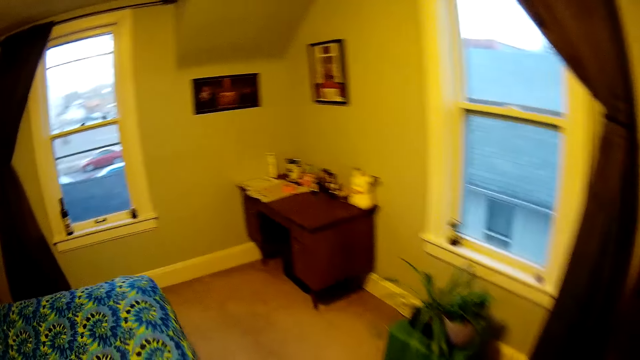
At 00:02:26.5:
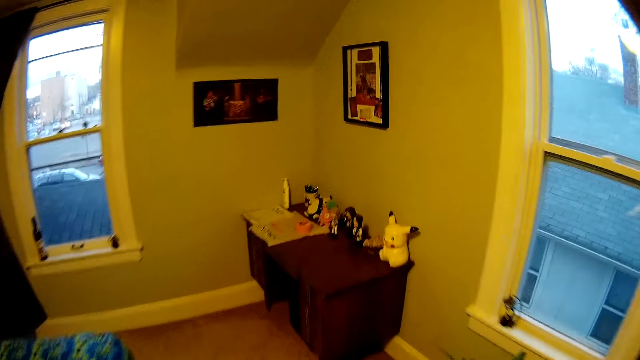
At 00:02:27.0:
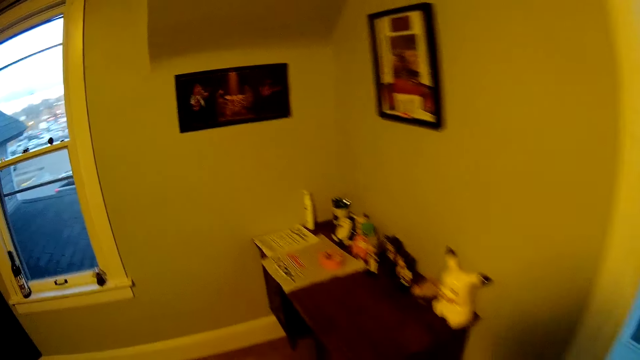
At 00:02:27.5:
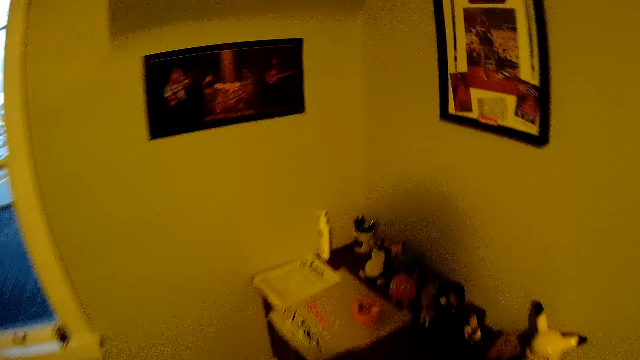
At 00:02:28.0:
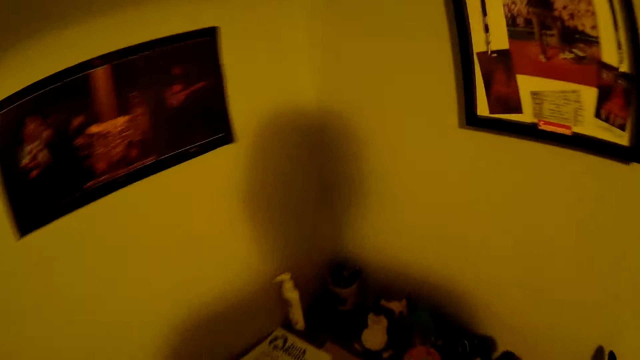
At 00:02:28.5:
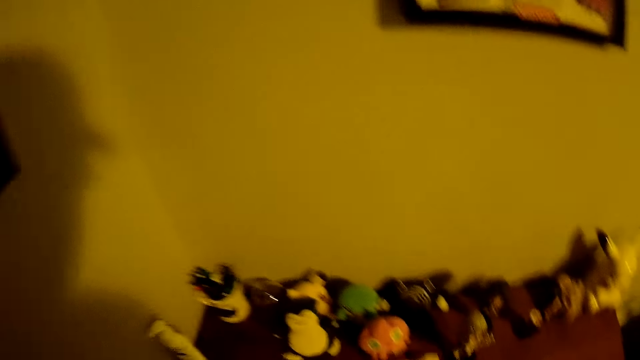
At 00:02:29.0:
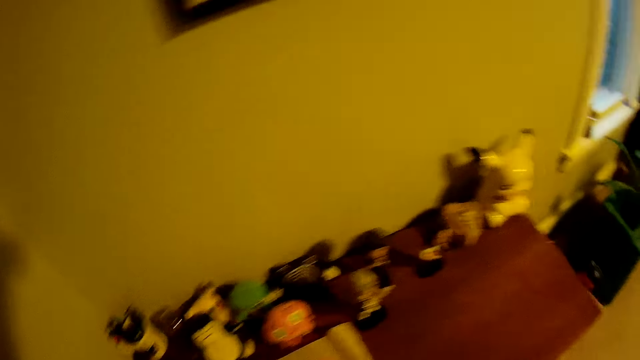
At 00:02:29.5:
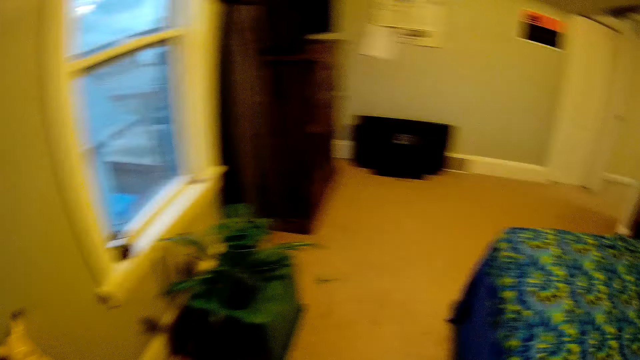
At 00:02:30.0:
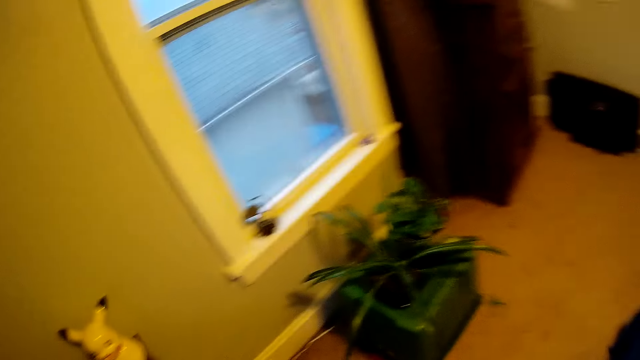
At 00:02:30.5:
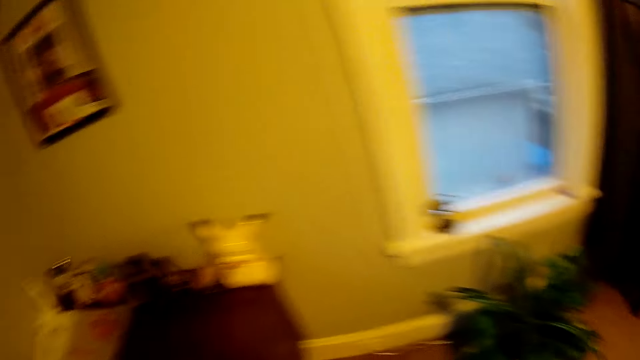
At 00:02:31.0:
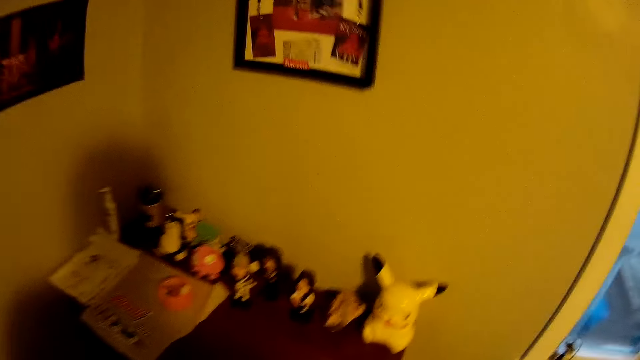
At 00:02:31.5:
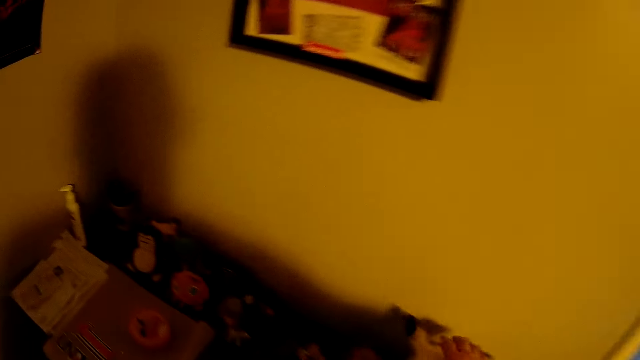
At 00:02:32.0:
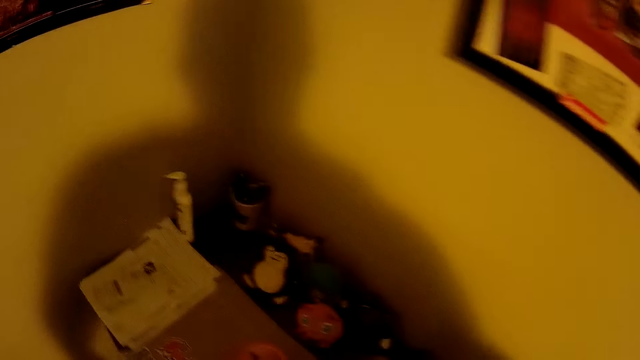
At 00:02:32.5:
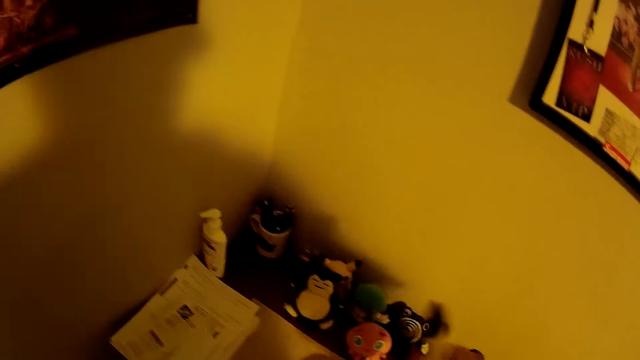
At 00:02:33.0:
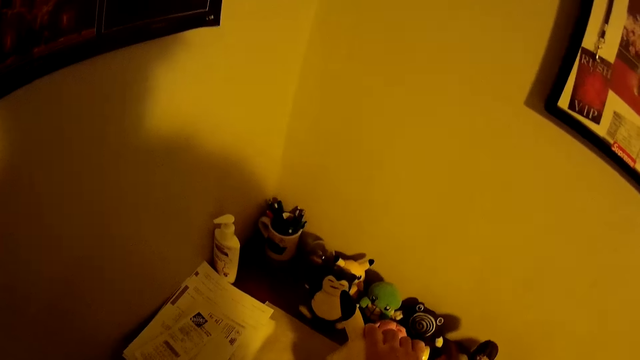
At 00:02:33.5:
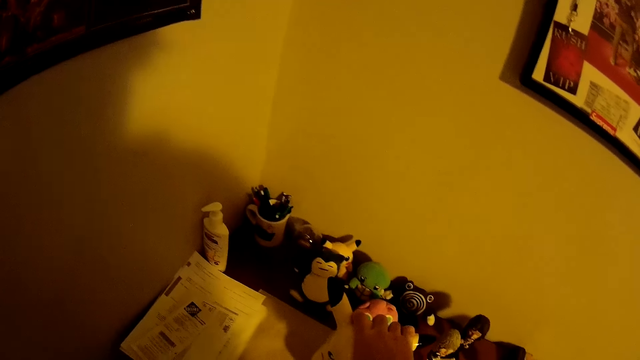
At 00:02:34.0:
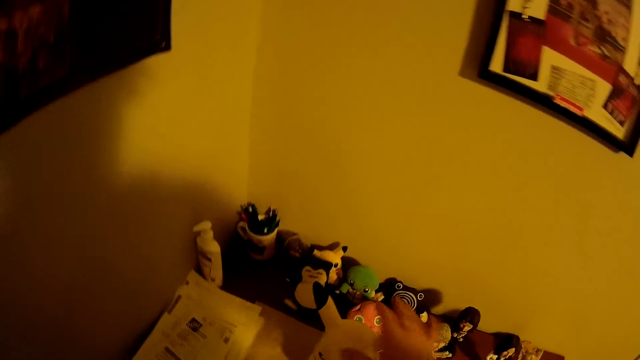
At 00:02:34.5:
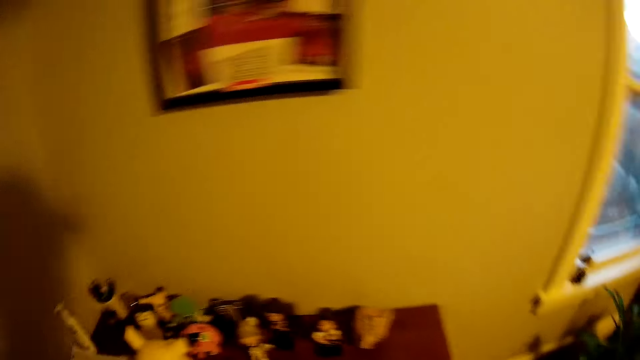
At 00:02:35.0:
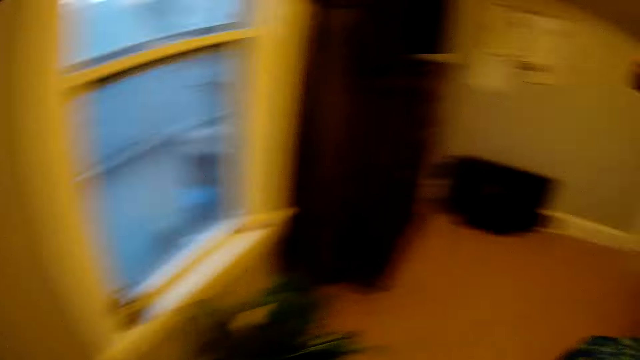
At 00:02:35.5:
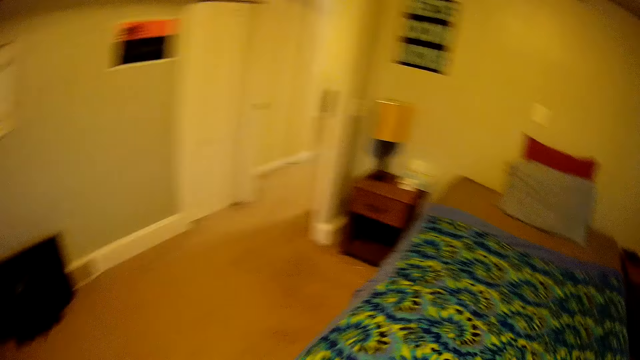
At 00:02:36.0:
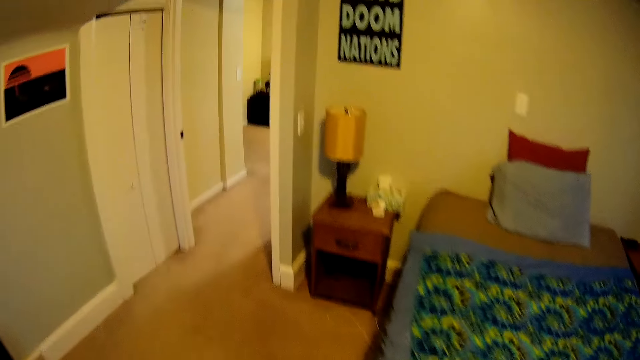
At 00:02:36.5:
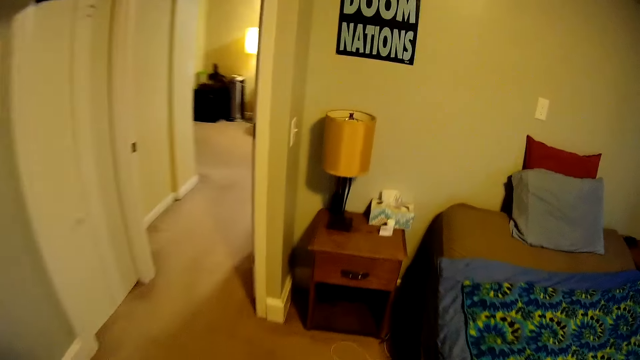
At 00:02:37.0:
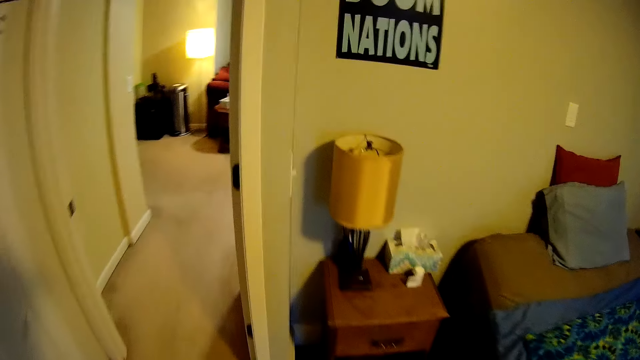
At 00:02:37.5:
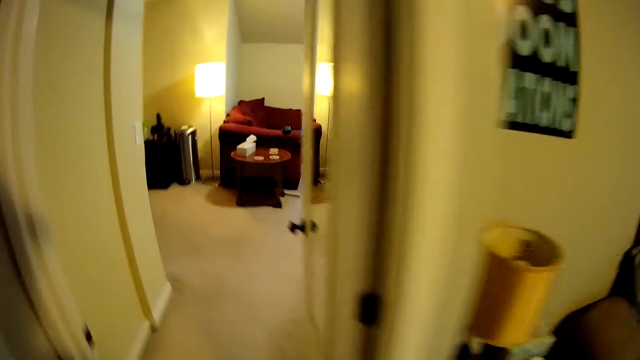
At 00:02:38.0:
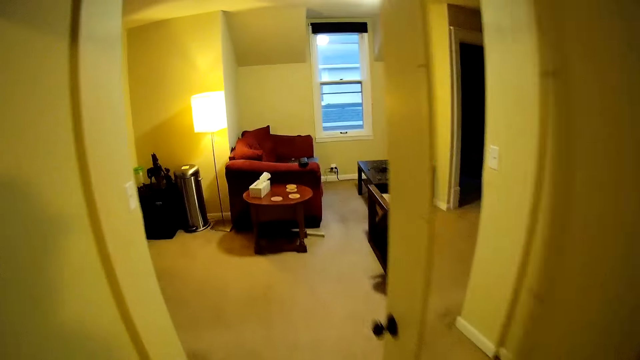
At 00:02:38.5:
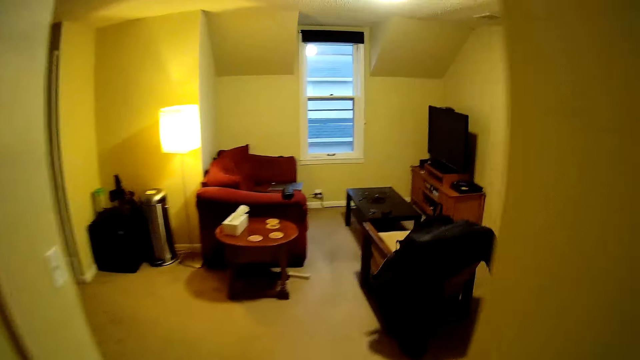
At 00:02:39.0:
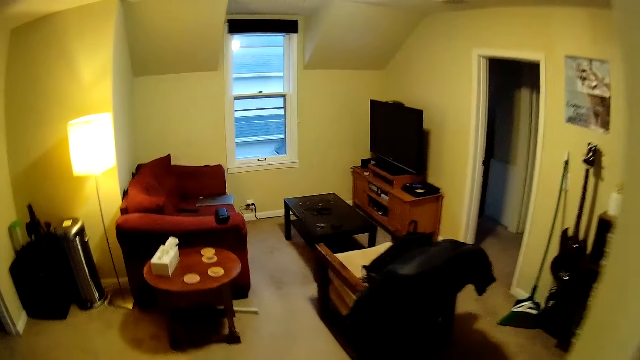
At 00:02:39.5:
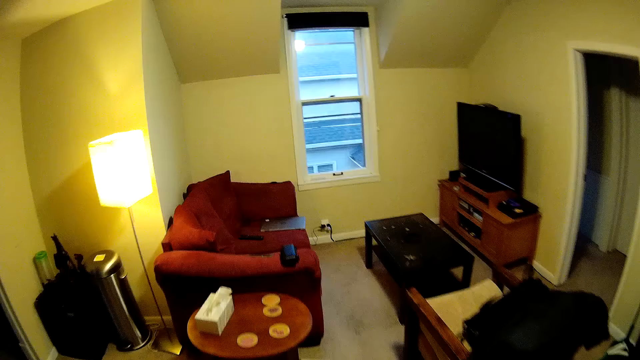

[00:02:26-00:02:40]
The camera wearer walks into the bedroom. They put an item on the table. They walk around. They move a sculpture on the table. They turn around.

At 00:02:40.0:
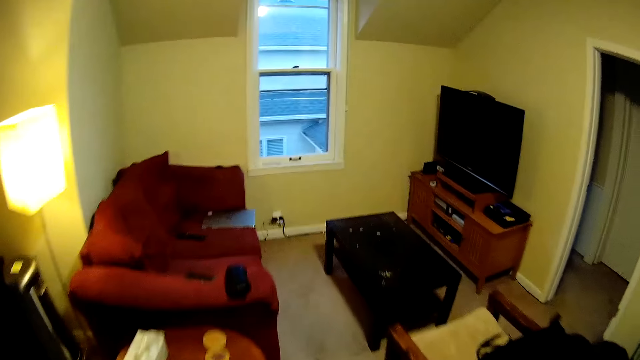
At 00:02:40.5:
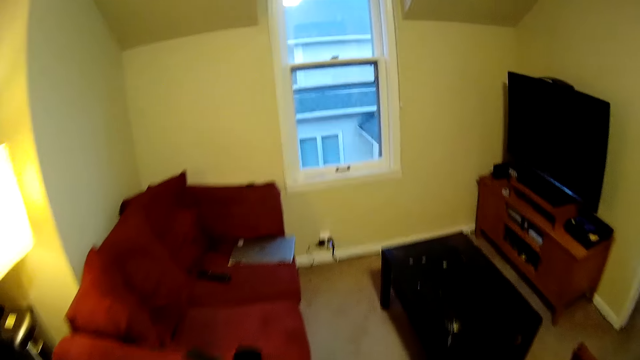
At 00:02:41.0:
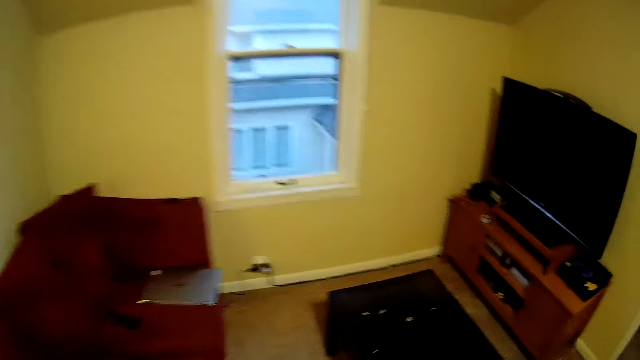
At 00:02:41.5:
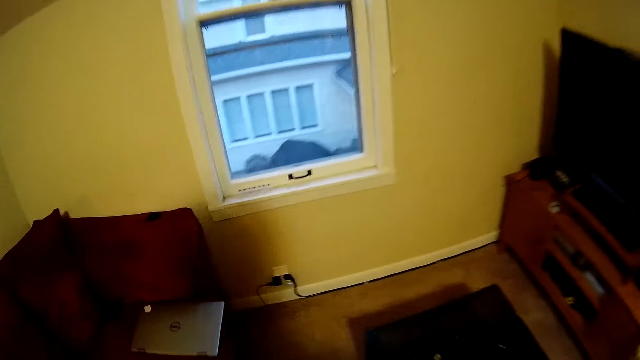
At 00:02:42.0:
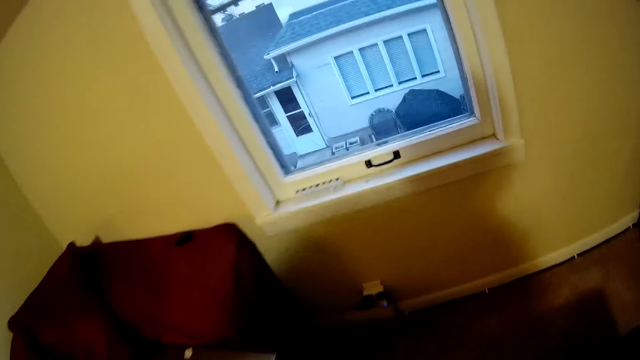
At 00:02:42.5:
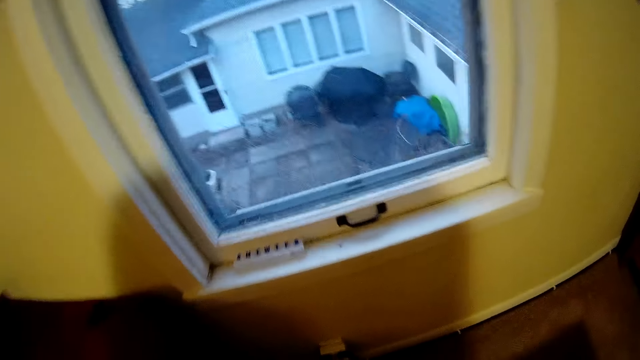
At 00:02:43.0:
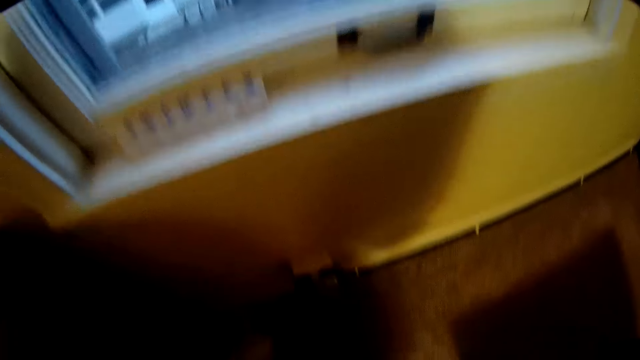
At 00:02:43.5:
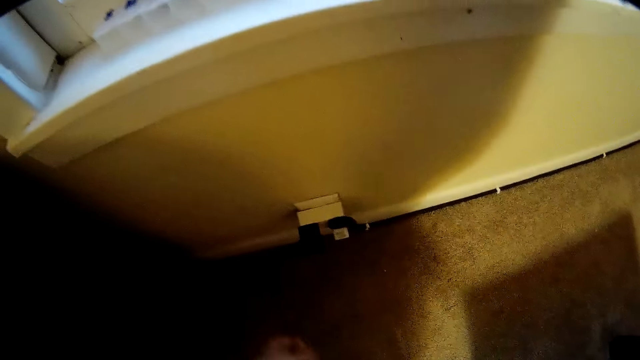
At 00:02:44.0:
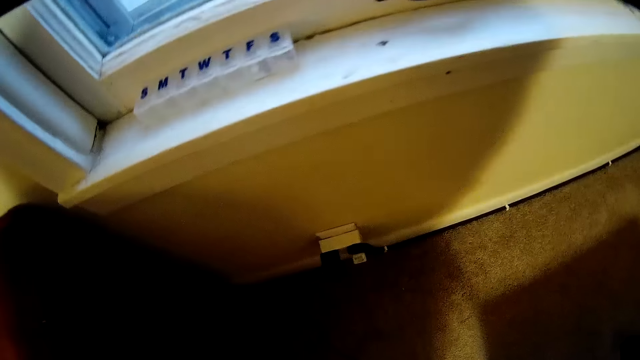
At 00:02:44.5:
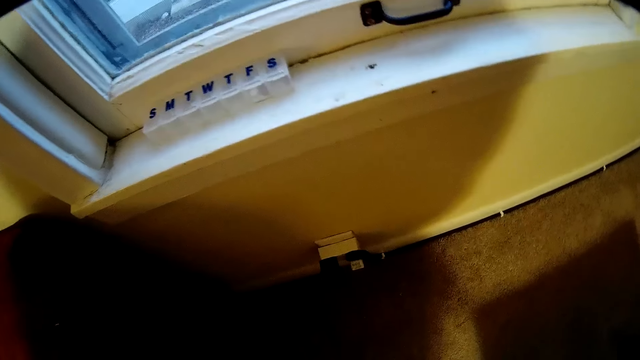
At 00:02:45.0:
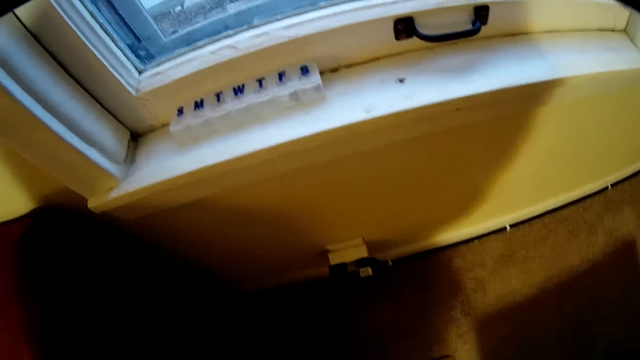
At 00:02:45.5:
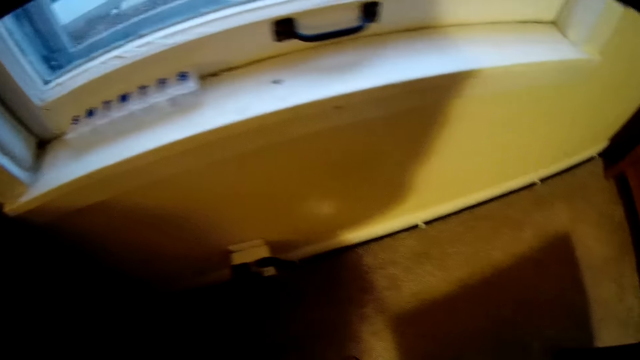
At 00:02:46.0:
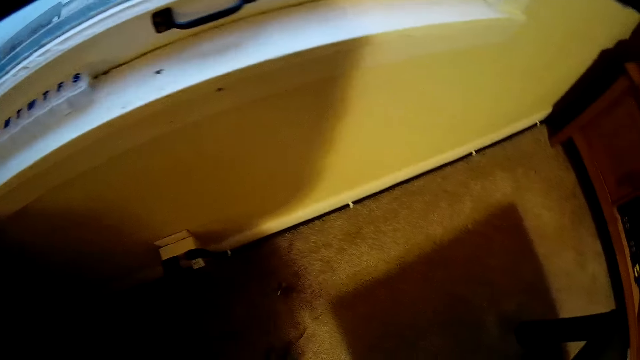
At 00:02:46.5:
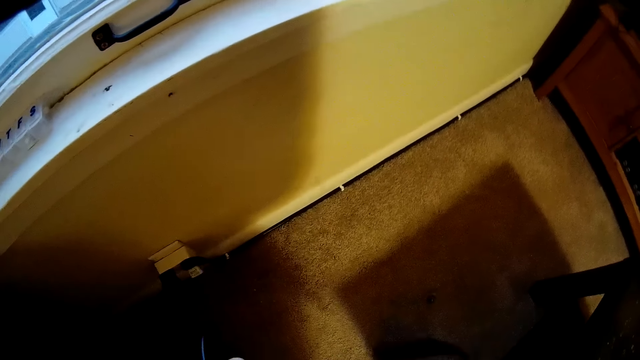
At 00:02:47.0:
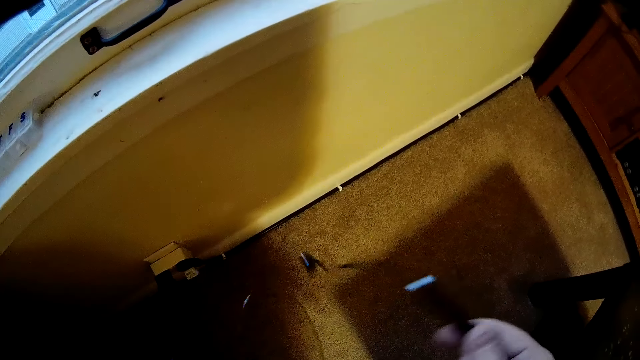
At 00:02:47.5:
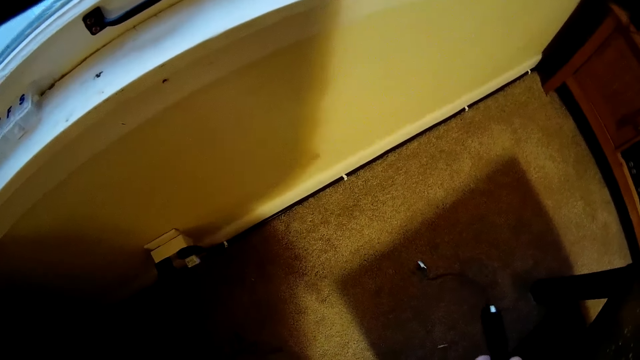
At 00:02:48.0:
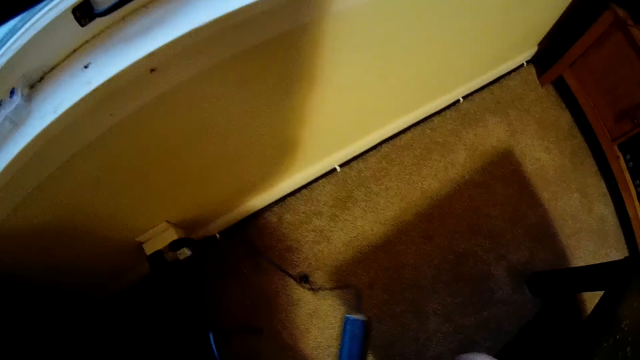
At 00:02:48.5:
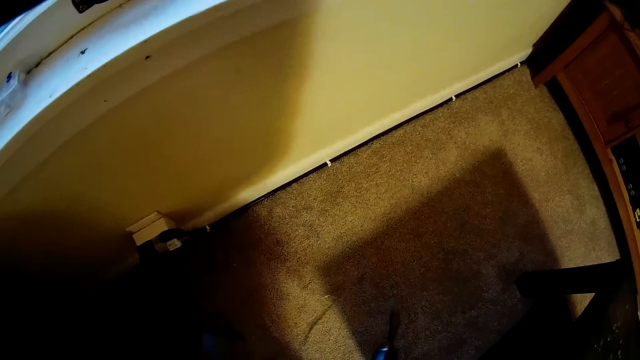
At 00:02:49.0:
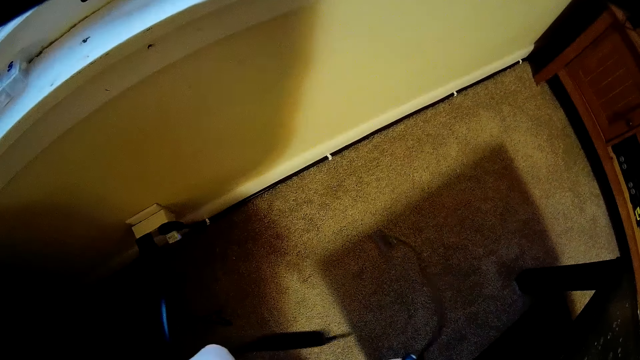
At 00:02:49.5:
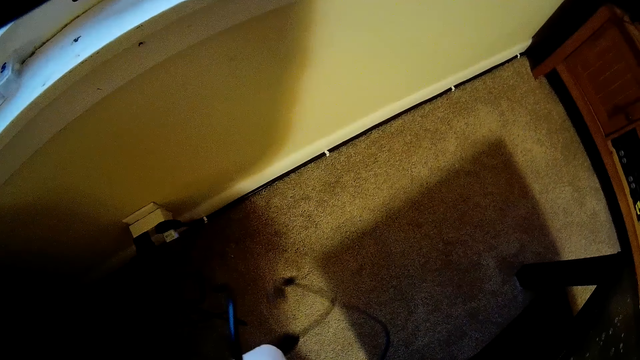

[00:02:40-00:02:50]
The camera wearer walks back into the living room.
